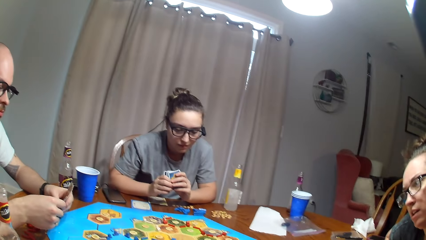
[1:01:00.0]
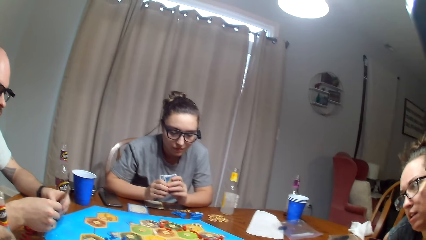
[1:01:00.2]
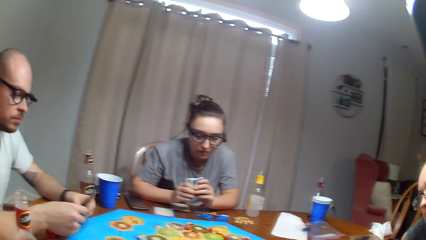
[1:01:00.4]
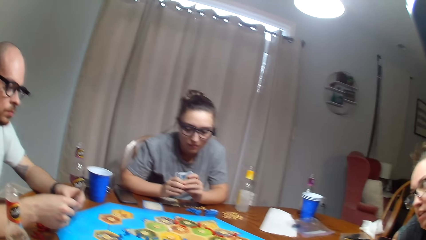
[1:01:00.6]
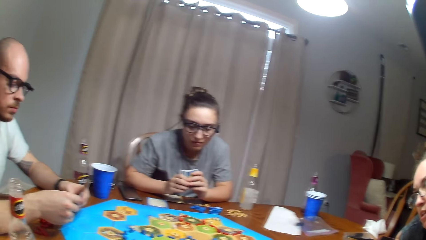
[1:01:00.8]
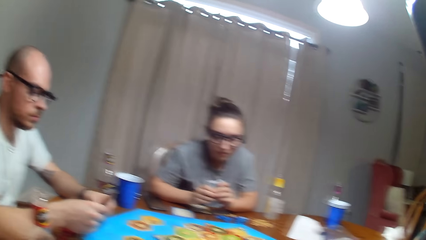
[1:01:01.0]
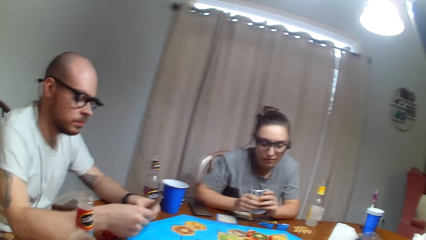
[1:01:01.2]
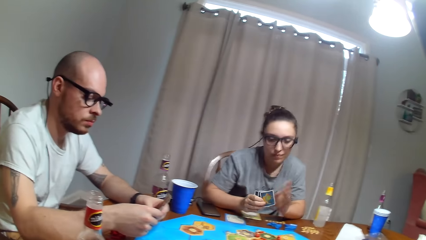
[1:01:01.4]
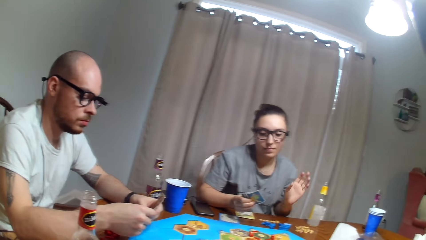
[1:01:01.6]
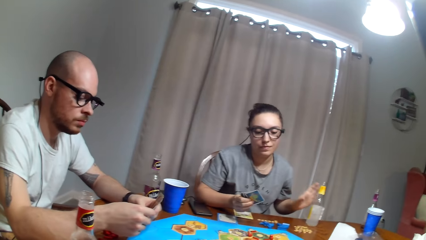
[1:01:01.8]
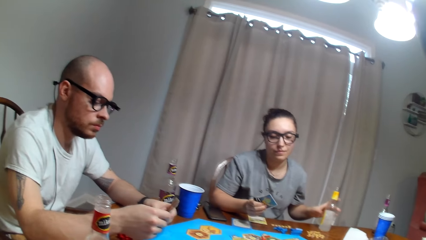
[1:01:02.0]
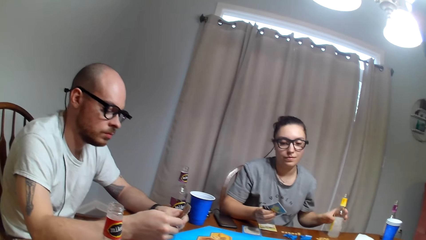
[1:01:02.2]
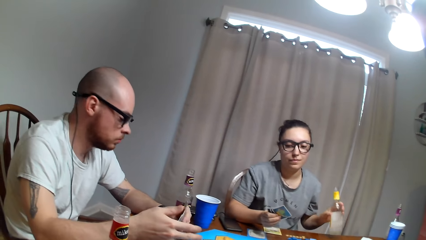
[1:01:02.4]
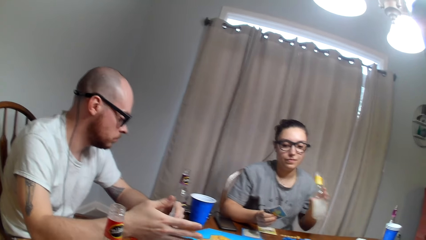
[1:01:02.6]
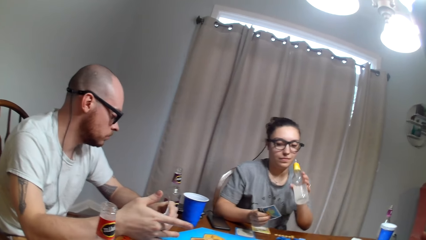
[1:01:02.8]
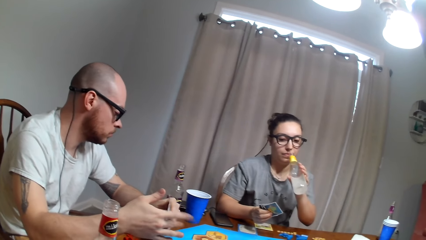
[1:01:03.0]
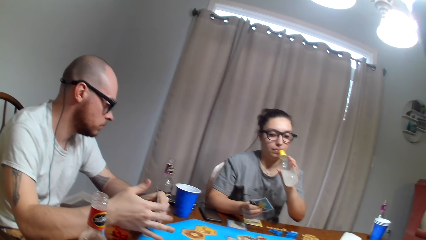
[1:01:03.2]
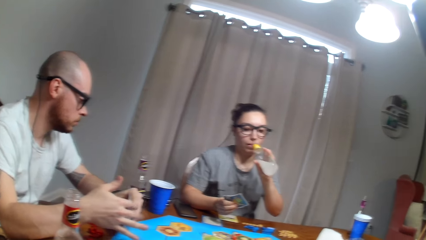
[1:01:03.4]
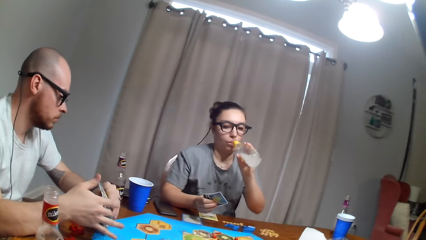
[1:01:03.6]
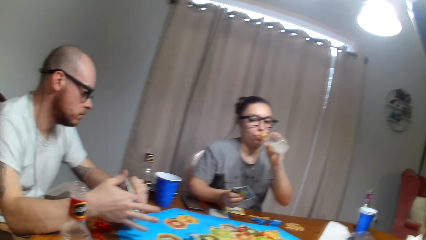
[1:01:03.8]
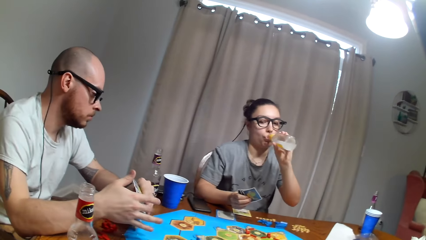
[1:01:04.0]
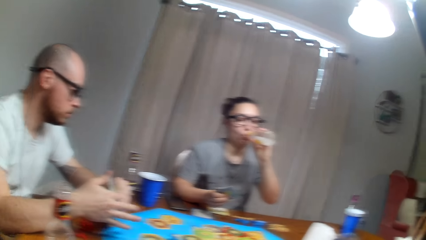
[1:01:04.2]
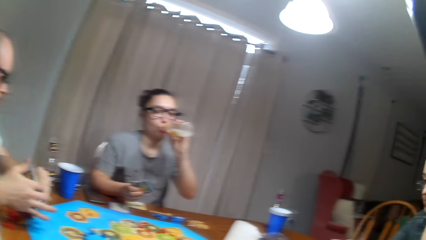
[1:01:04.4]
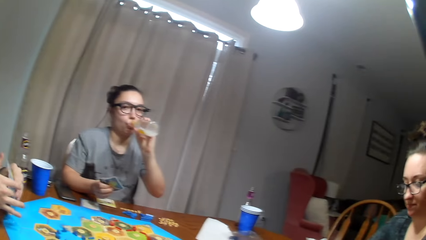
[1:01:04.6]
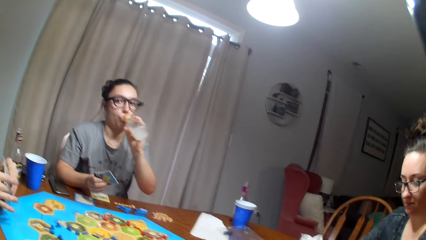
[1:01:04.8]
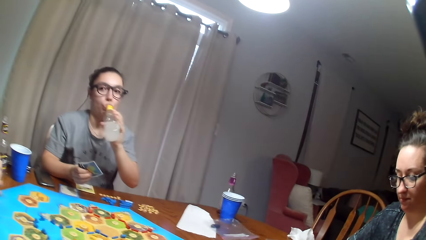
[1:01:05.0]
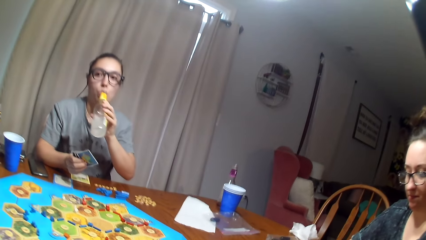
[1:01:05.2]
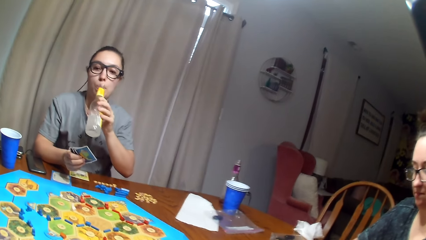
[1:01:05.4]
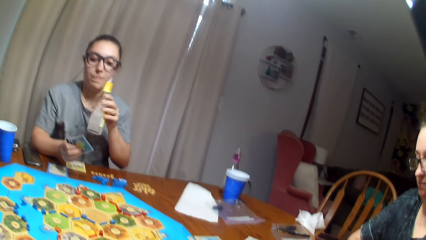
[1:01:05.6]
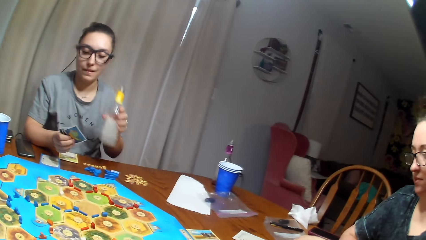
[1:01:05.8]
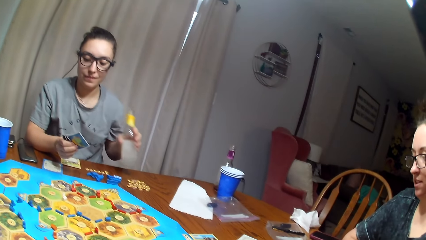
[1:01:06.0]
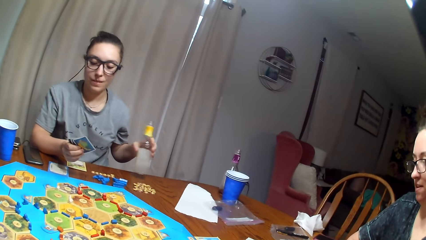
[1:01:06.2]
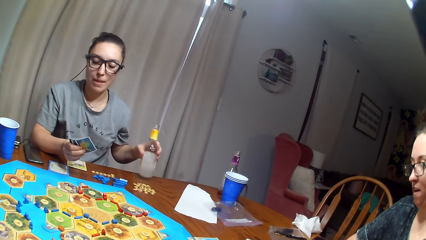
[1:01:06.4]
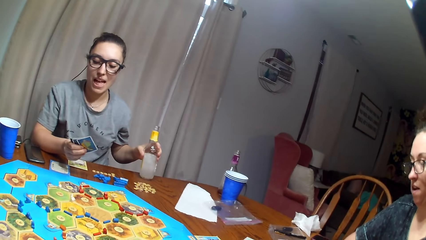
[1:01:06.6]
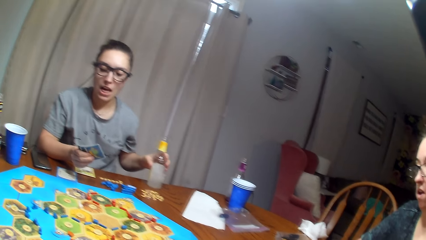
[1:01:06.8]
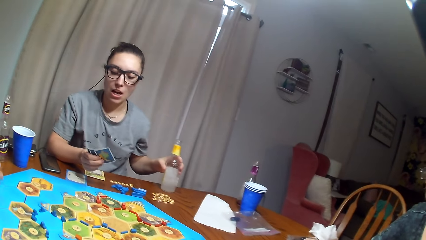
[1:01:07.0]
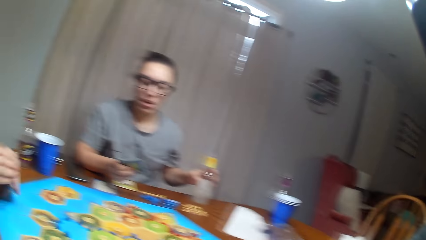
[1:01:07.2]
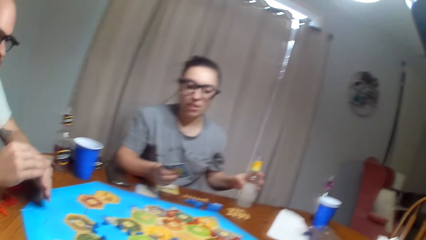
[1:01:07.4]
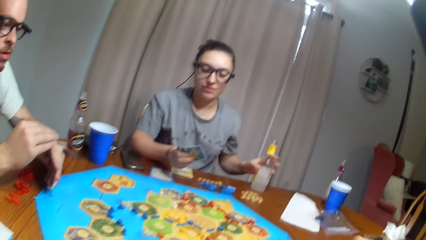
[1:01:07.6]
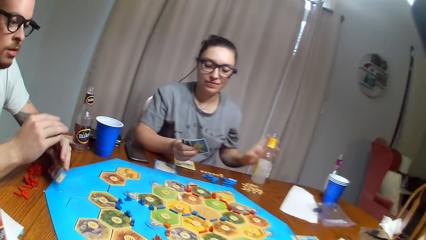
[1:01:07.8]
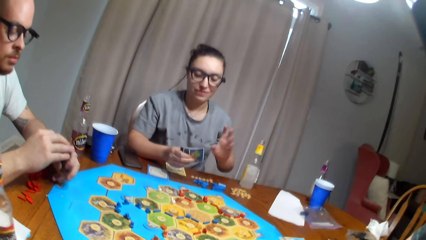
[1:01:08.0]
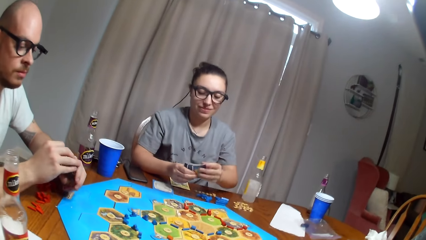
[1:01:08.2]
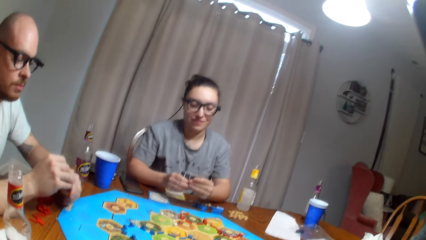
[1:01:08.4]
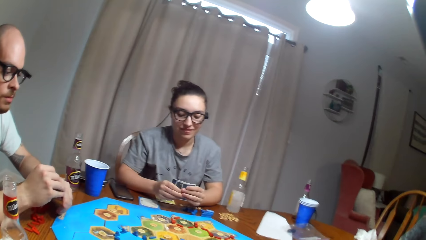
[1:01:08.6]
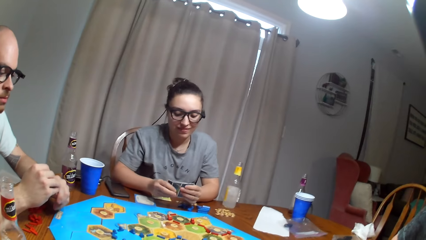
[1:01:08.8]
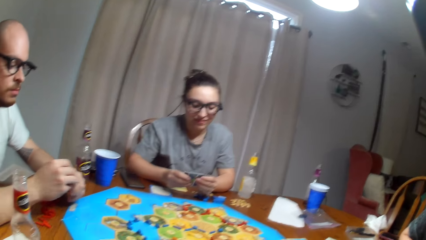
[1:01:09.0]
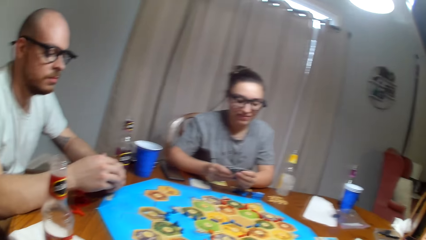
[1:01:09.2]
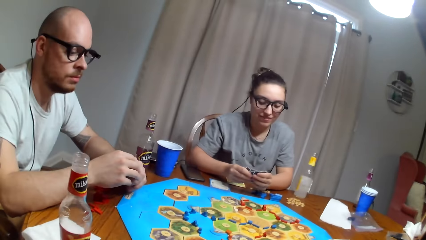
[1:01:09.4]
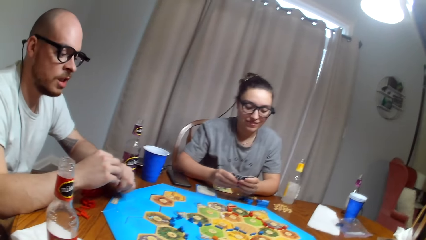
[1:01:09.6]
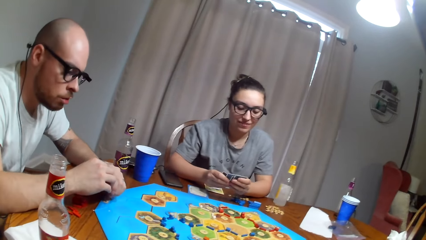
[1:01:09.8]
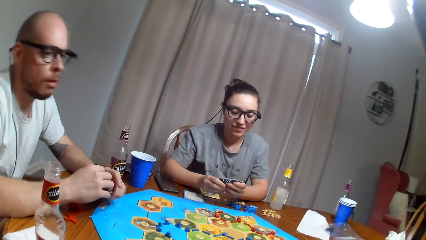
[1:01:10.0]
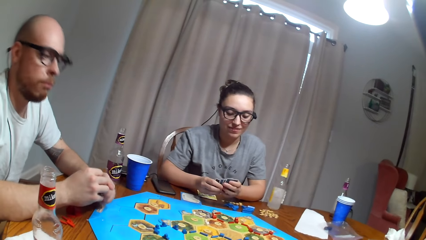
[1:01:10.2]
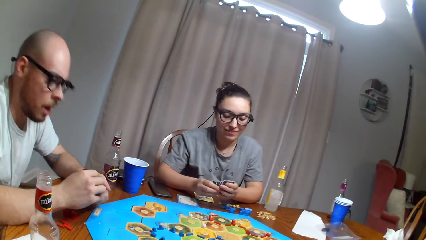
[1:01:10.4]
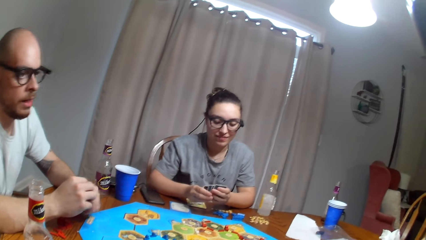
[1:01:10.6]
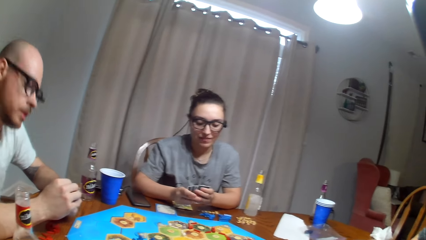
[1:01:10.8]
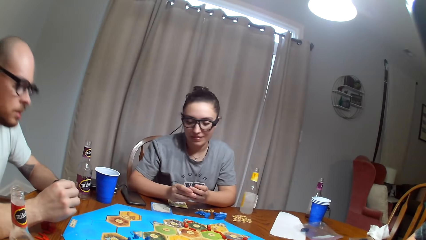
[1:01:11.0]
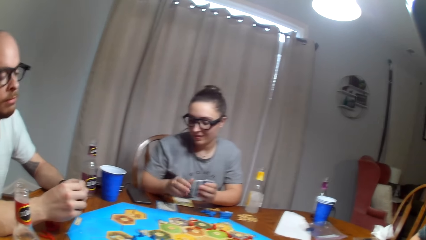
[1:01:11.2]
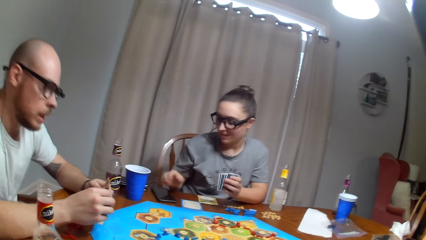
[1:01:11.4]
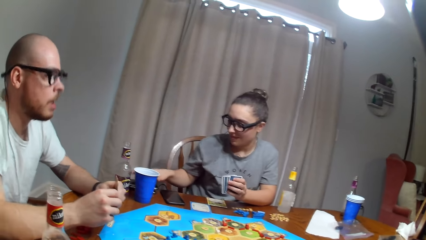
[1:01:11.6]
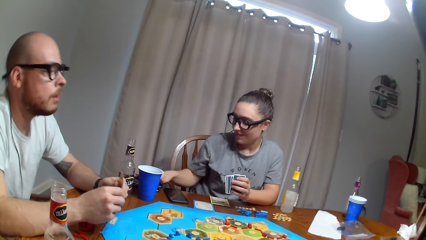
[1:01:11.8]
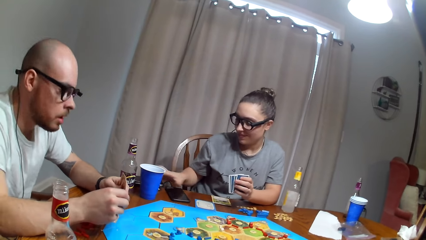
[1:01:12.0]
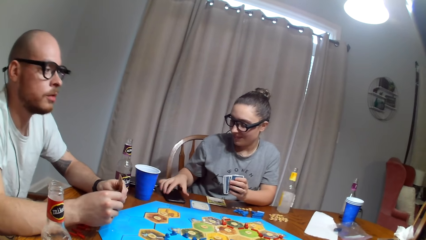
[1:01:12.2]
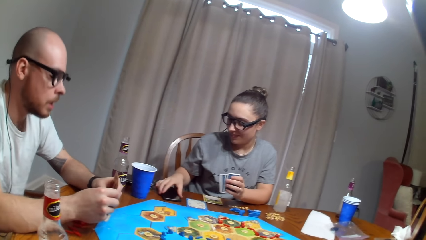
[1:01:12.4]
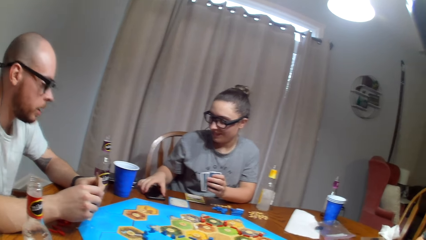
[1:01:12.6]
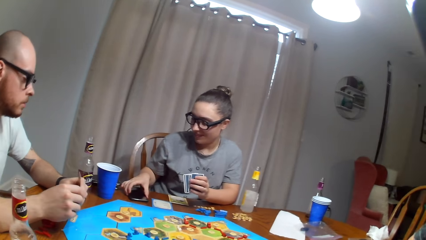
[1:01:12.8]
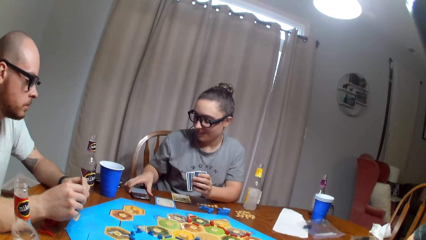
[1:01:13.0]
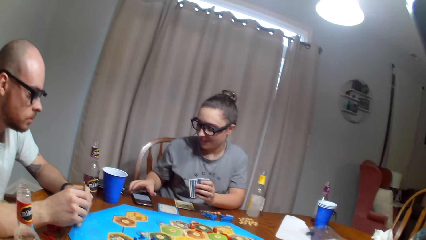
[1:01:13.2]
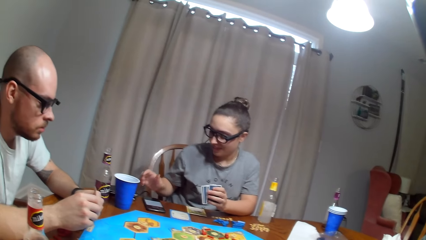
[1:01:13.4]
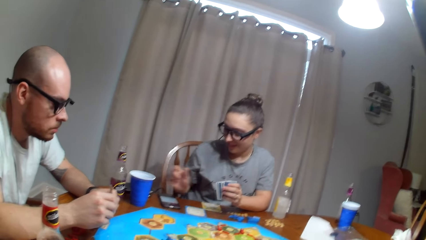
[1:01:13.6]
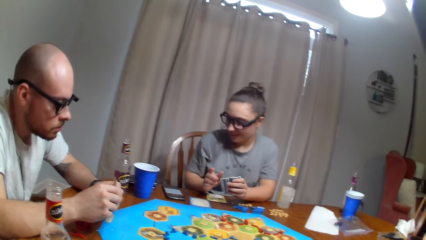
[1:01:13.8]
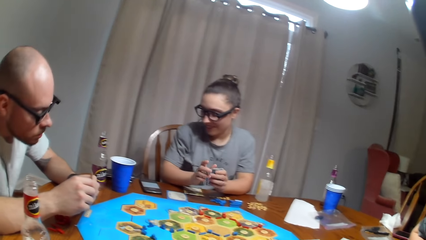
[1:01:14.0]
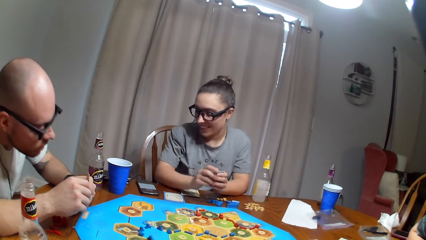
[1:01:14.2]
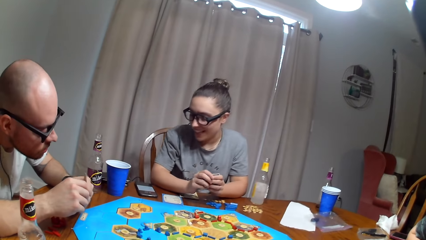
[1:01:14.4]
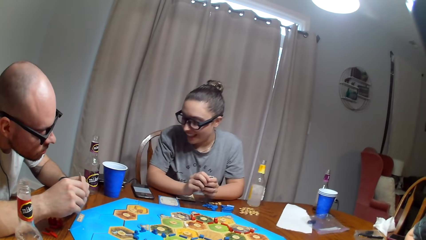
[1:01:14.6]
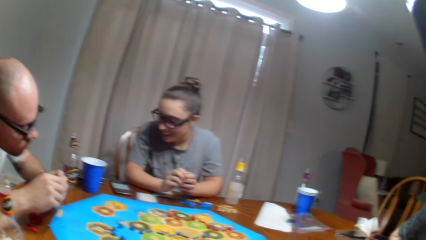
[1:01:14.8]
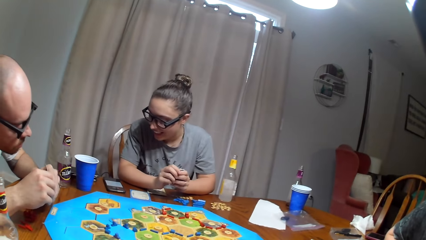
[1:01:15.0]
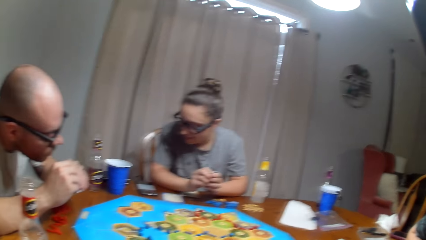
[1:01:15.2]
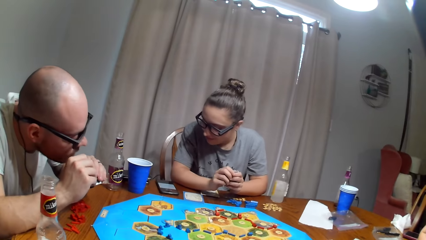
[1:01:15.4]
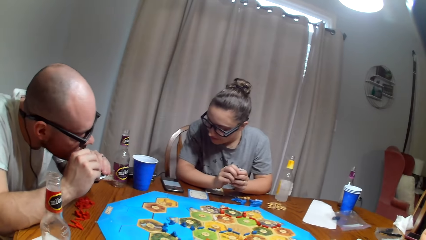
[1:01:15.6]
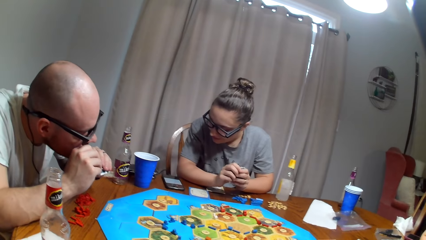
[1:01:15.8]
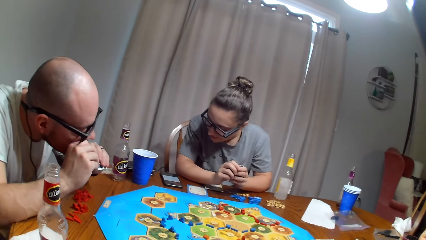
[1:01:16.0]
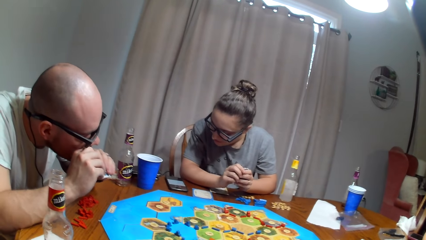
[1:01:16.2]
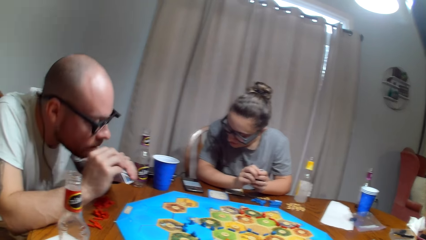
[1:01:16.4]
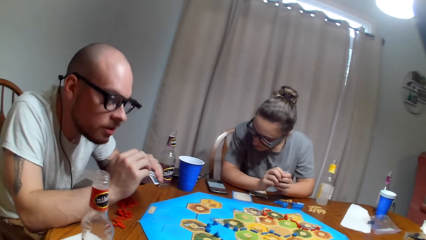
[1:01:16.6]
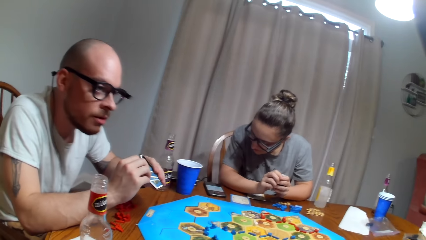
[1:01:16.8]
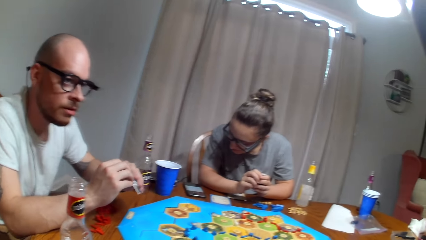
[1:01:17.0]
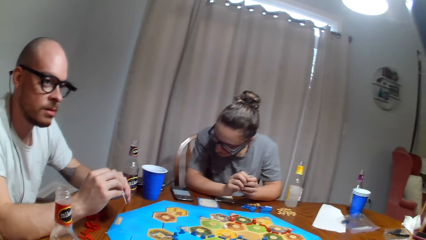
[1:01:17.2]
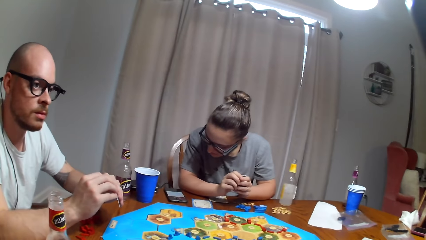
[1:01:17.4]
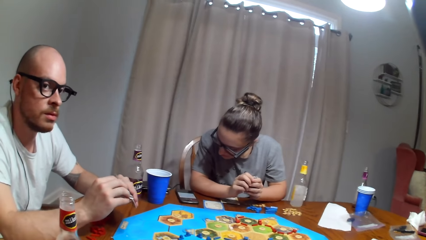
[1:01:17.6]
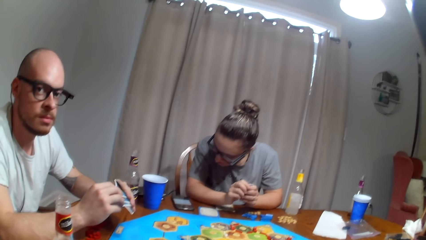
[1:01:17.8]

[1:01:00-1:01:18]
A woman picks a soda. The woman drinks the soda. The woman drops the soda. The woman puts the soda down. A man shakes the head. The woman presses the phone. The man touches the face.
